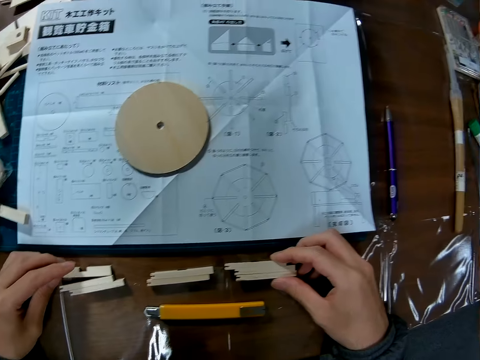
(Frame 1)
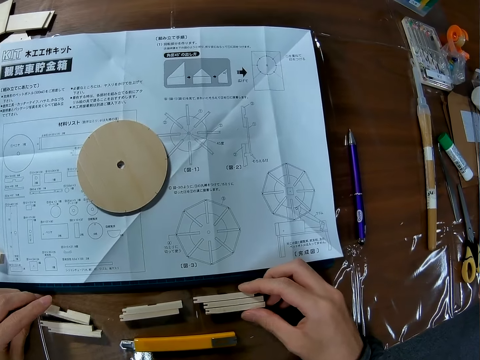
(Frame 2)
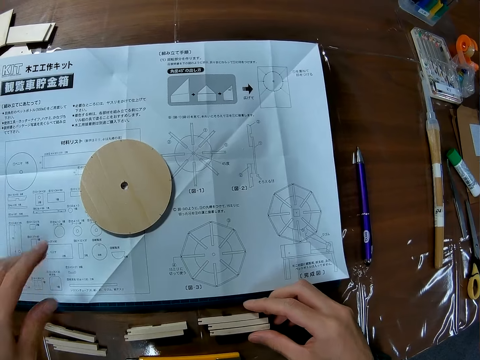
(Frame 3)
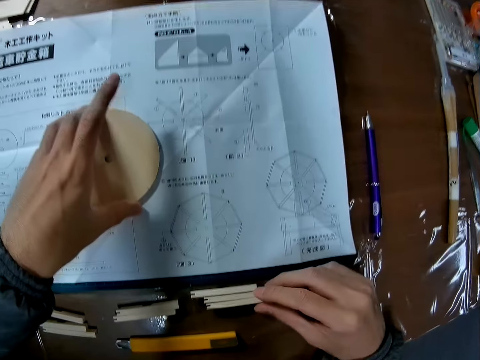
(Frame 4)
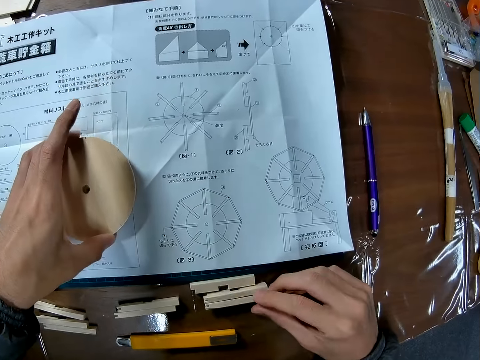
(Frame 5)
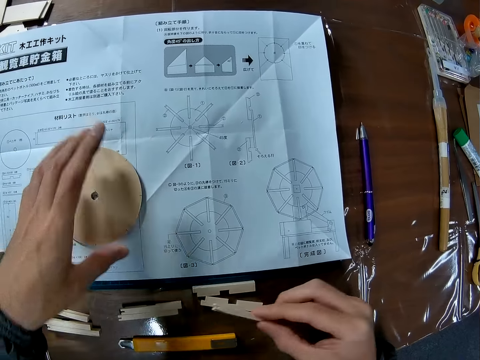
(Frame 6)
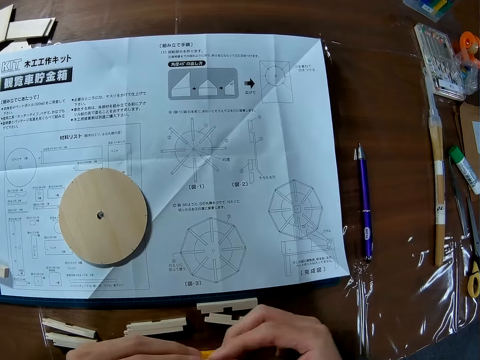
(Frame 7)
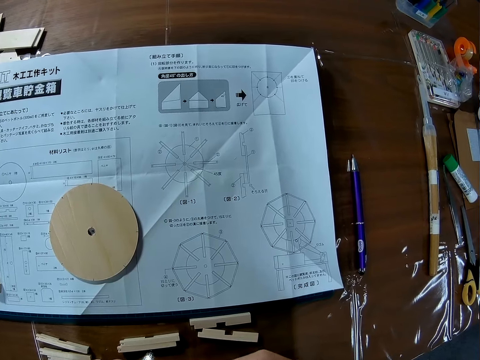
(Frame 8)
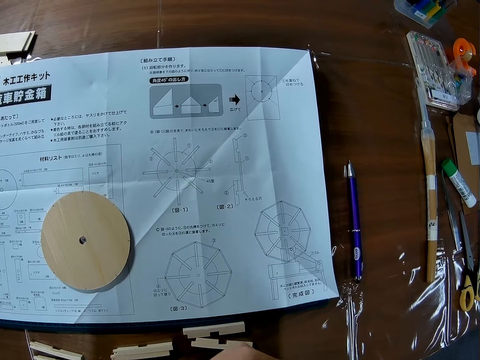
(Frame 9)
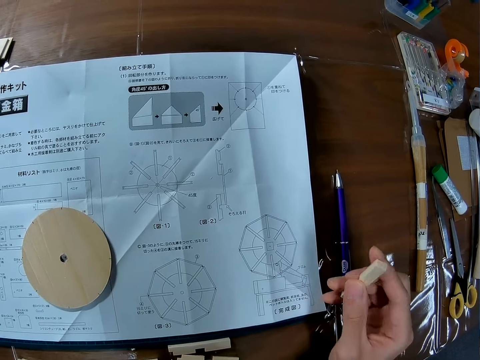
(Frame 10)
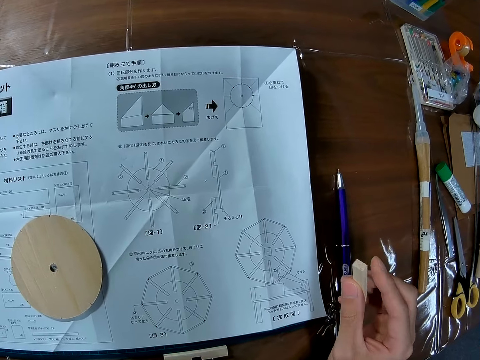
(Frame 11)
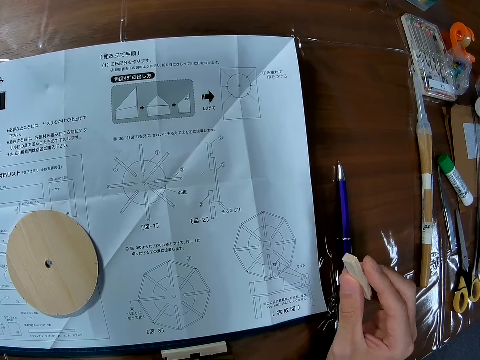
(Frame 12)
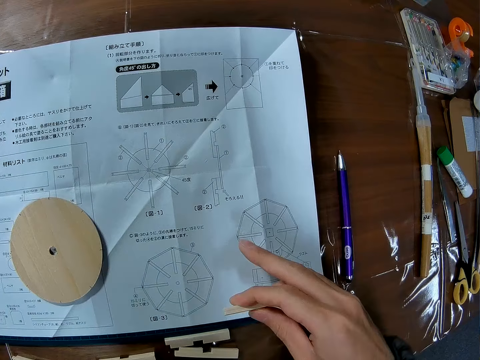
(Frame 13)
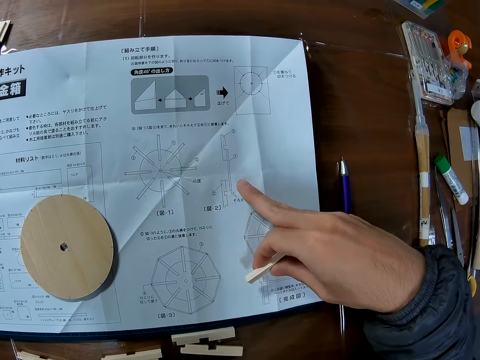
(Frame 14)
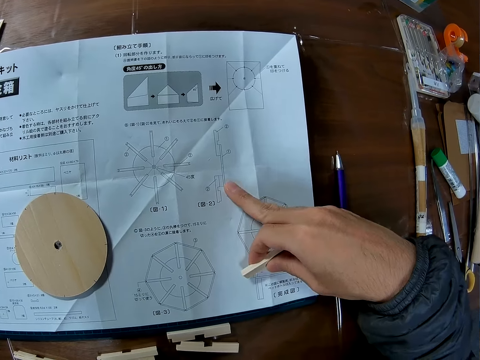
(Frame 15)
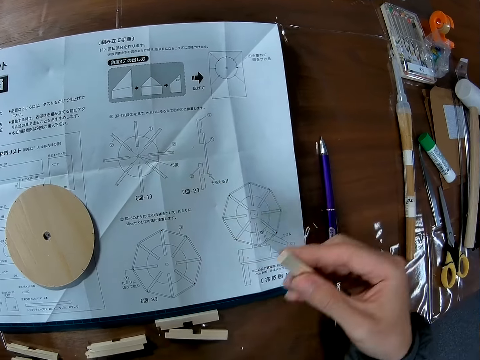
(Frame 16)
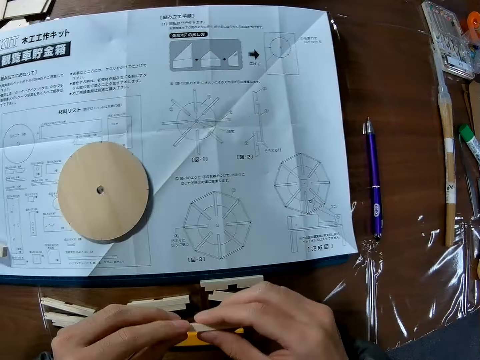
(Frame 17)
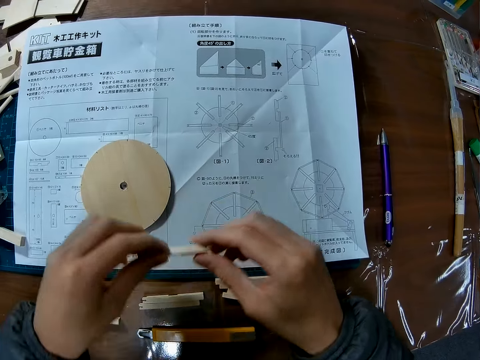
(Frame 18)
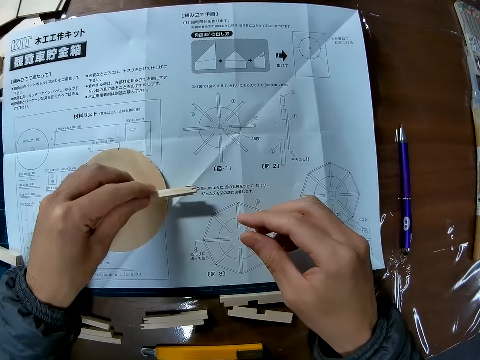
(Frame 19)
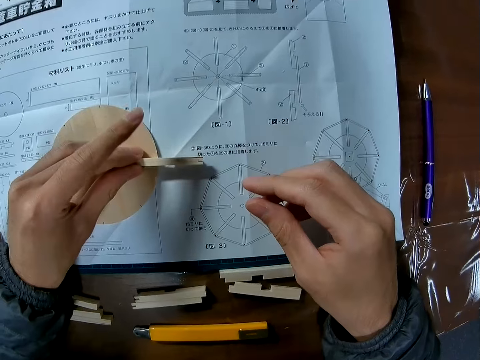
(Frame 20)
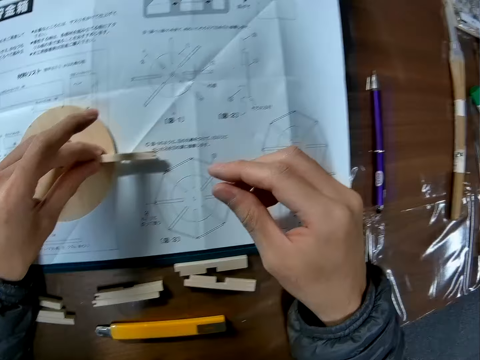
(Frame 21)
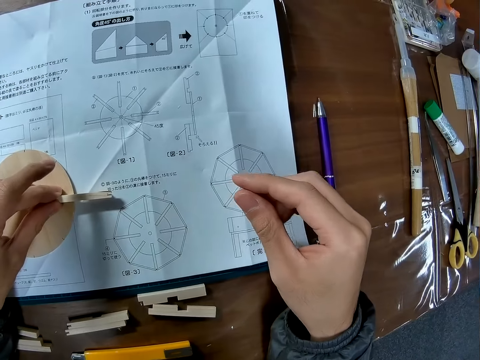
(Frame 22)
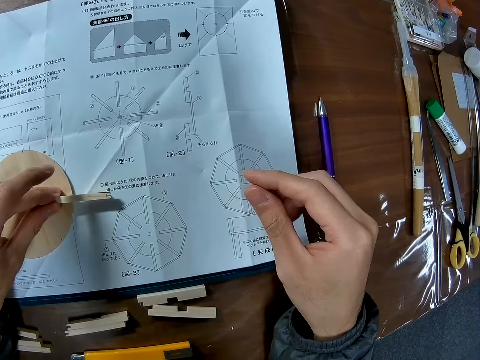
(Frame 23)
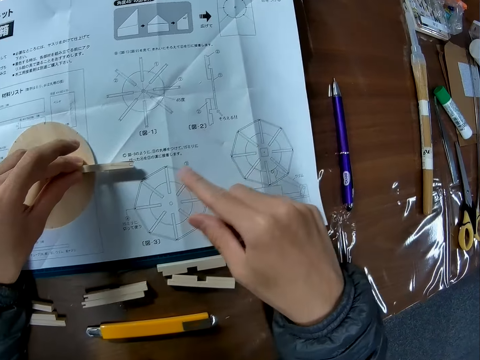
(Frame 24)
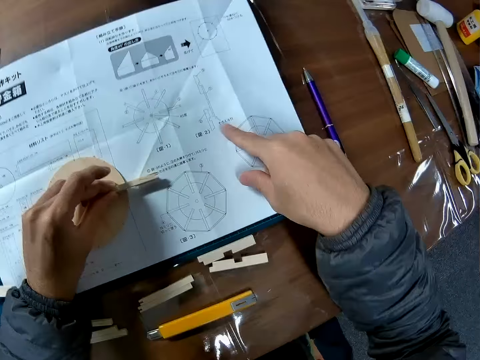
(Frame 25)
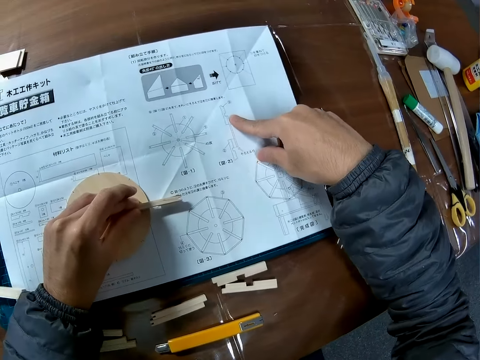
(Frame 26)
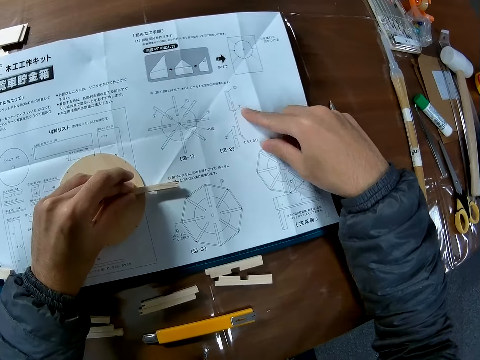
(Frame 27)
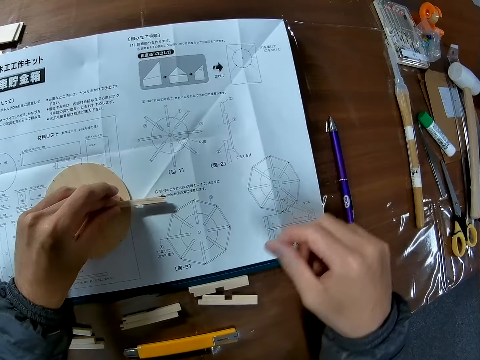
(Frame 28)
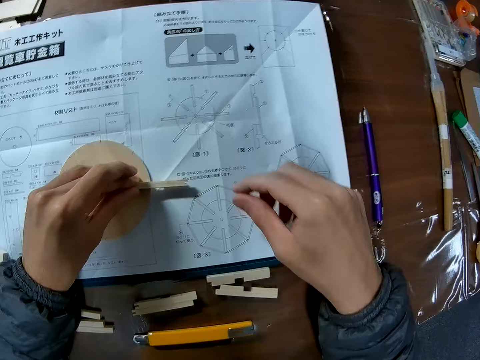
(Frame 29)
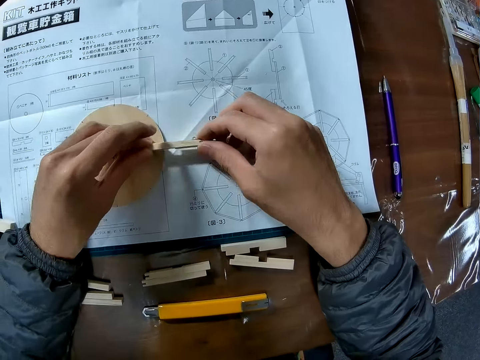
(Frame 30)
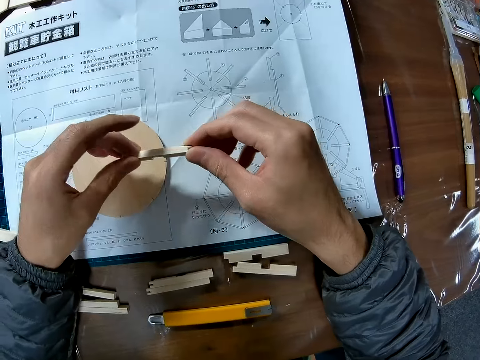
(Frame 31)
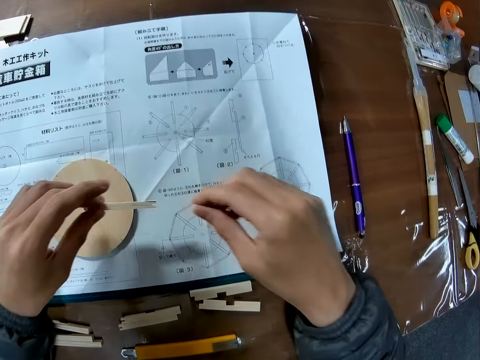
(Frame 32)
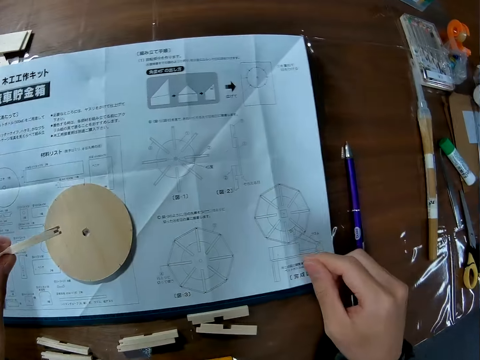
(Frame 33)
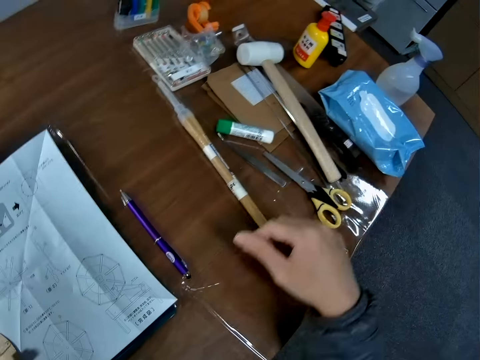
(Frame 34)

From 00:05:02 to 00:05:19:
The camera wearer holds the wood puck. He moves the circular piece of wood on the manual with his left hand. He puts the wood puck on the paper. He picks up a piece of wood from the table with his right hand. He holds the art piece. He touches the manual with his finger. He reads the paper. He holds the art piece. He places the piece of wood on the circular piece of wood. He fixes the art piece on the wood puck. He runs his finger across the manual. He reads the paper. He holds the art piece.

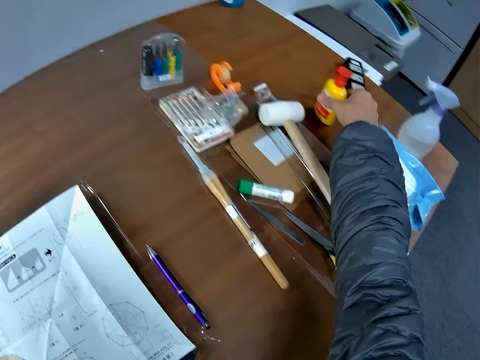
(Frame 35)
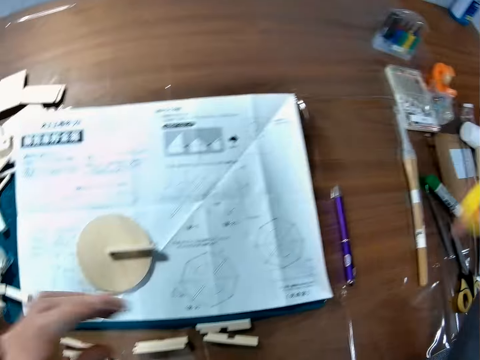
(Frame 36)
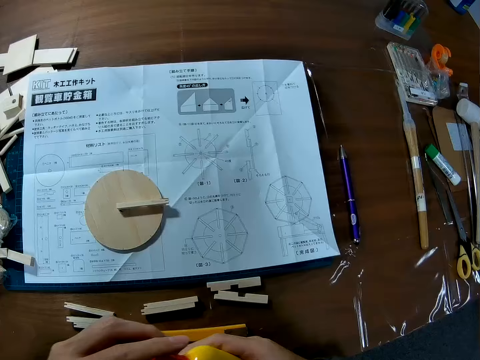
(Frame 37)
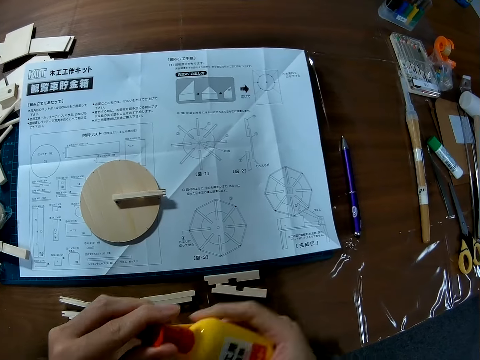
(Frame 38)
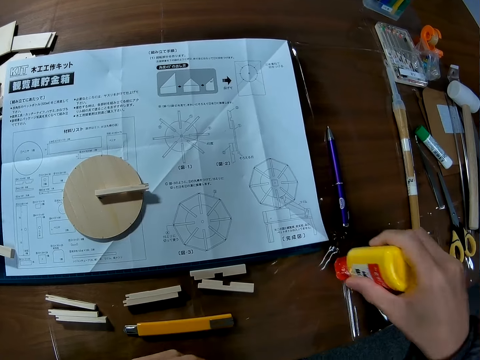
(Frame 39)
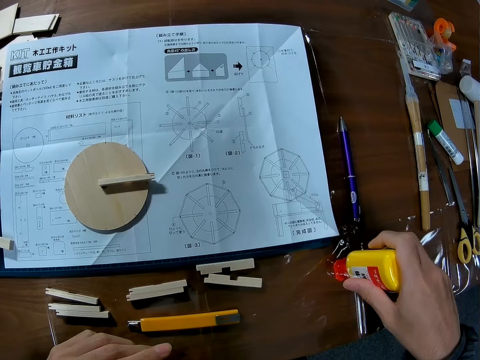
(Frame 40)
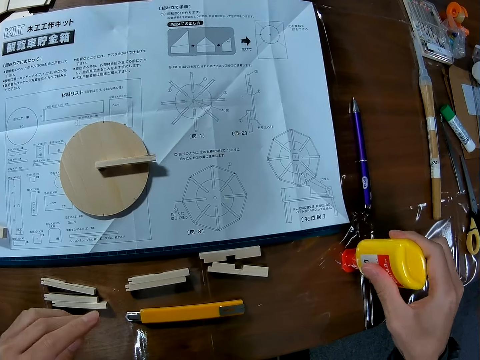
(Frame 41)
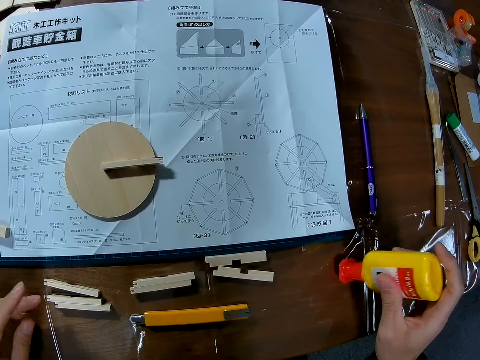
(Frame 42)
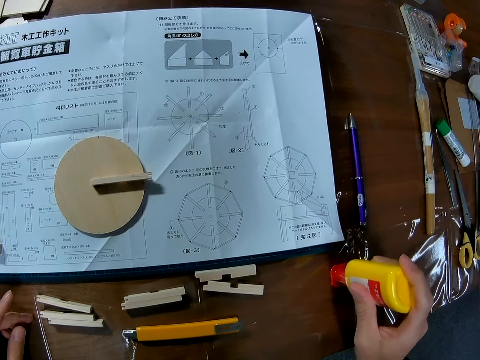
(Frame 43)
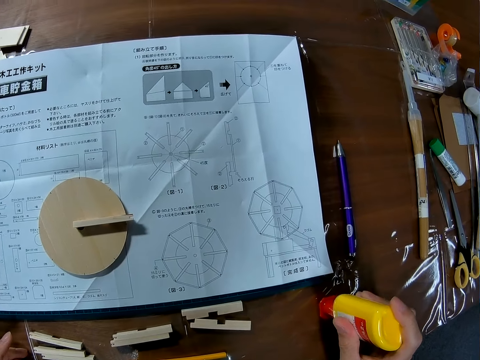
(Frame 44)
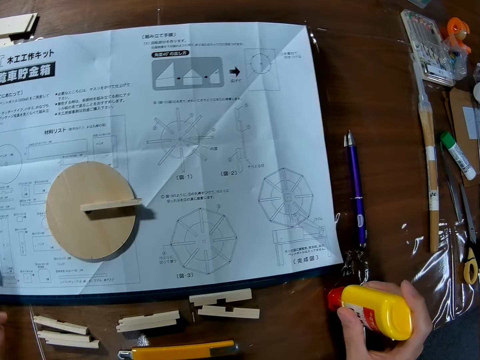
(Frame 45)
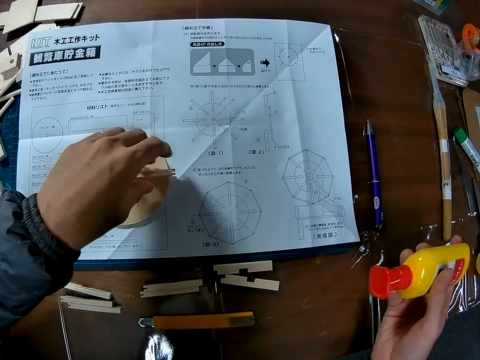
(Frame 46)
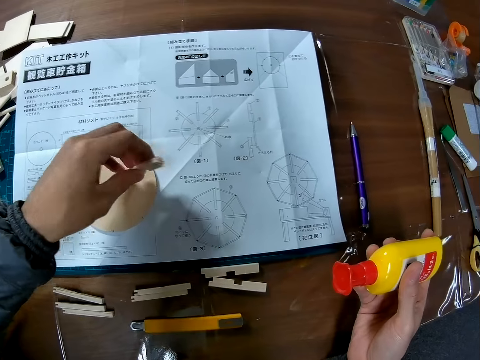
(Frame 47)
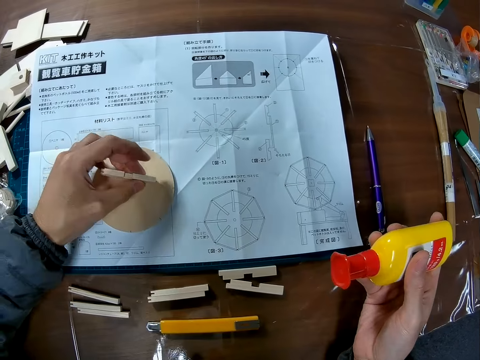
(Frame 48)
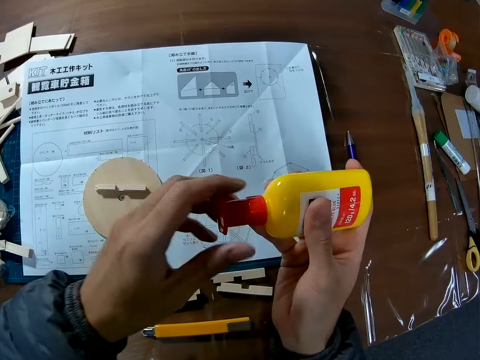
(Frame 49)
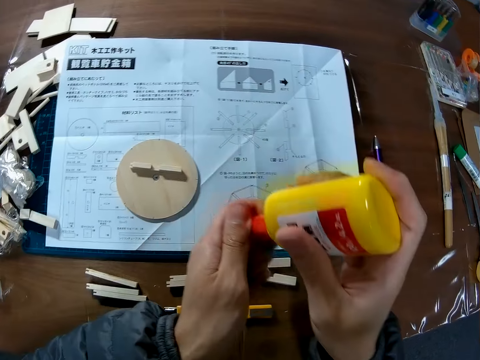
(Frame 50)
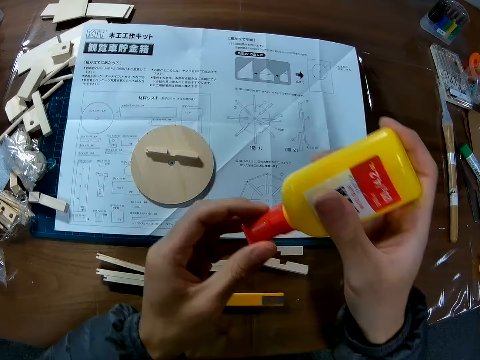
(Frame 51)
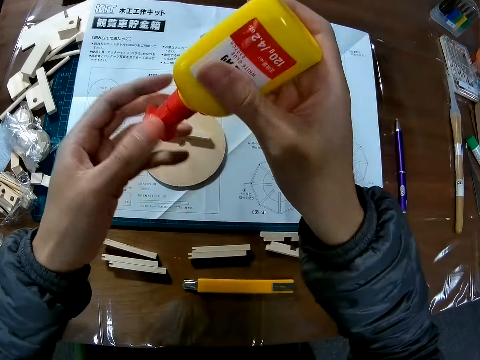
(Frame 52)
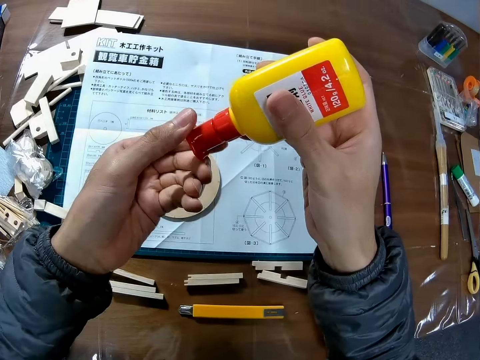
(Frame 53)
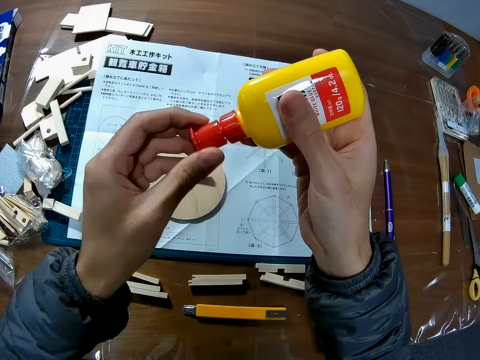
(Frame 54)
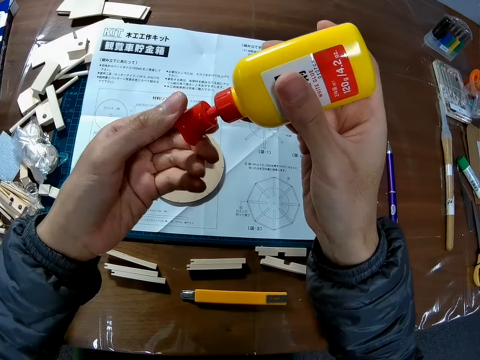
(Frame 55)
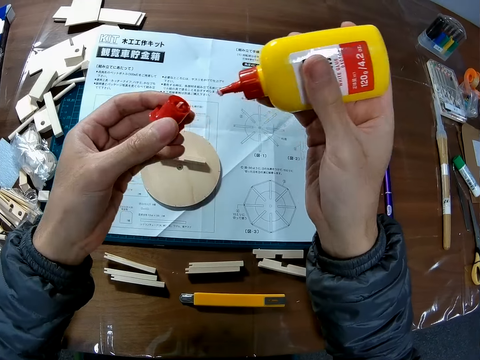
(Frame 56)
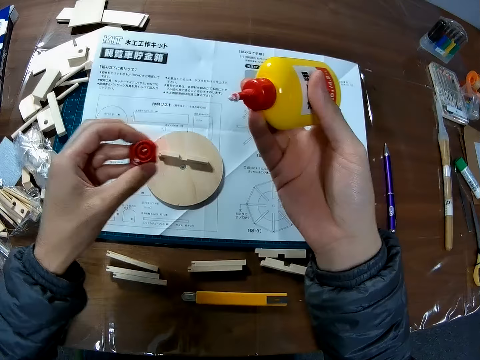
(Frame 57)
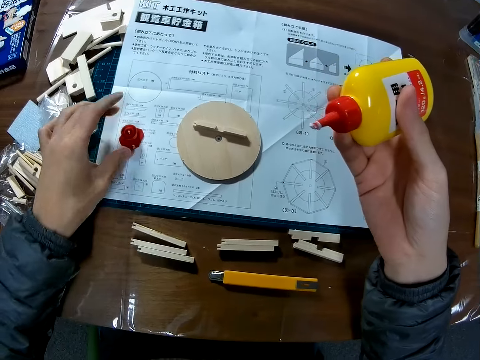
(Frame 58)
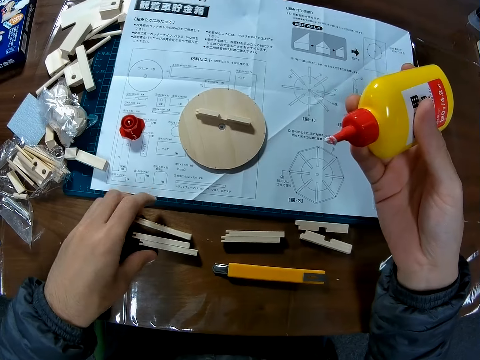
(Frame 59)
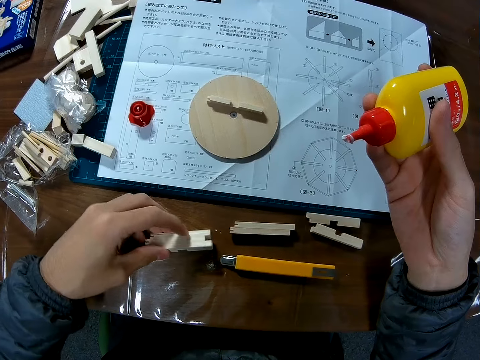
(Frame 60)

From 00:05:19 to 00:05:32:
The camera wearer picks up a bottle of super glue from the table. They hold the super glue. They hit the bottle of glue on the table. They turn the piece of wood on the circular piece of wood. They lift the art piece and put the art piece on the wood puck. They open the bottle of glue. They drop the bottle cover on the manual.
